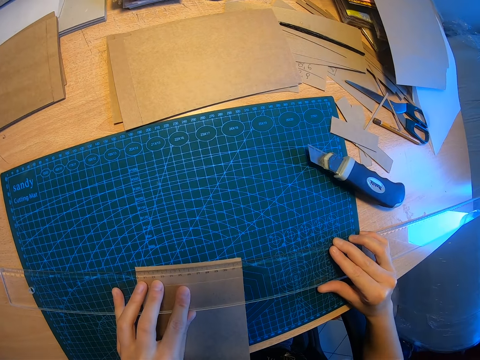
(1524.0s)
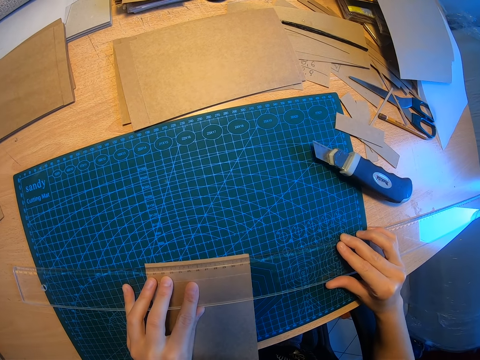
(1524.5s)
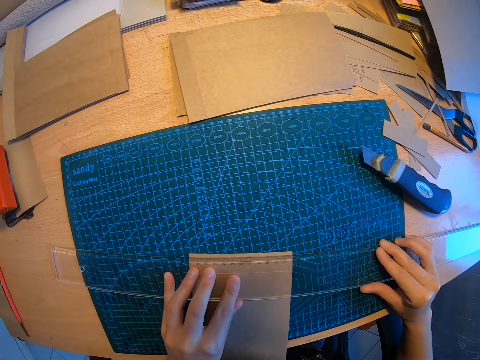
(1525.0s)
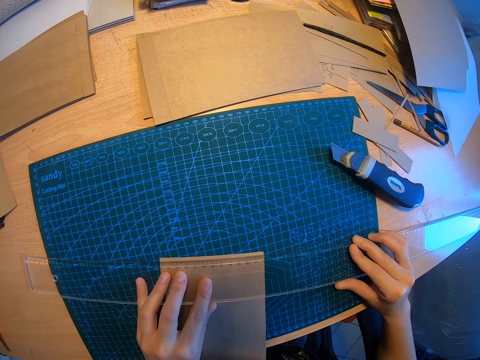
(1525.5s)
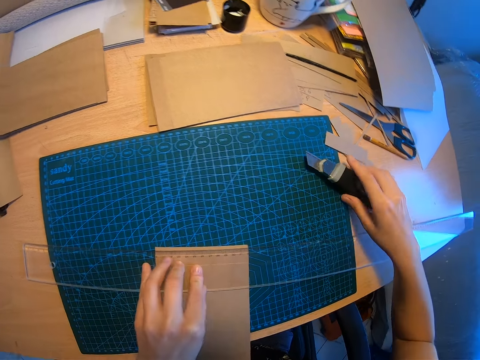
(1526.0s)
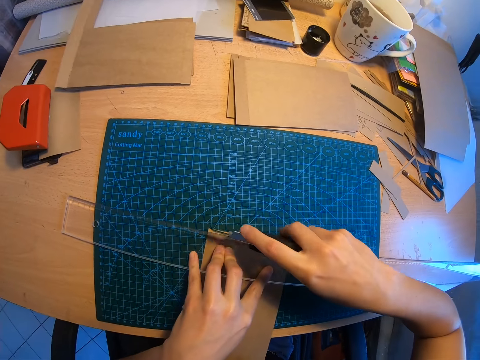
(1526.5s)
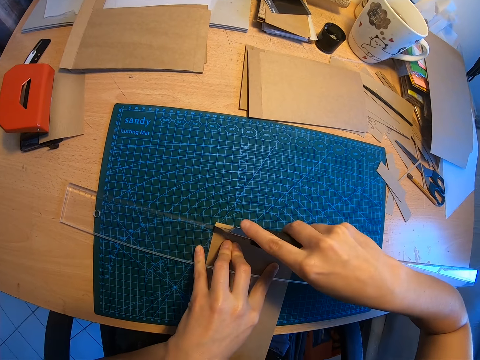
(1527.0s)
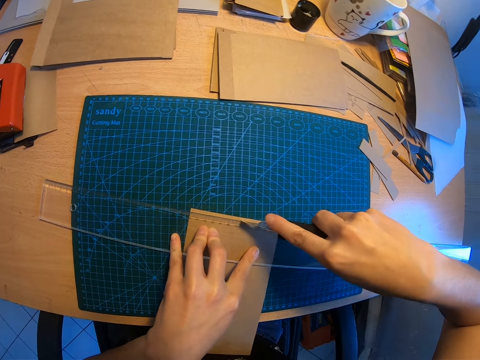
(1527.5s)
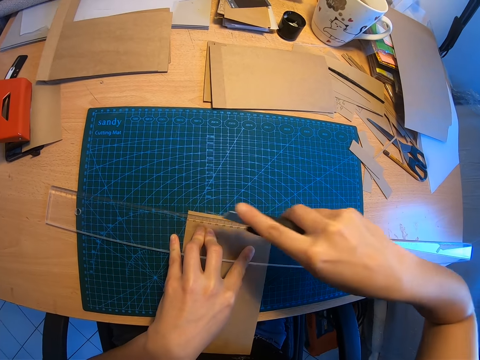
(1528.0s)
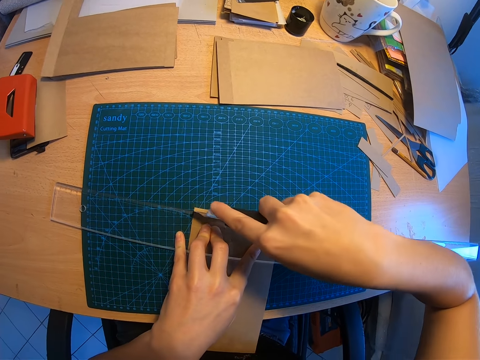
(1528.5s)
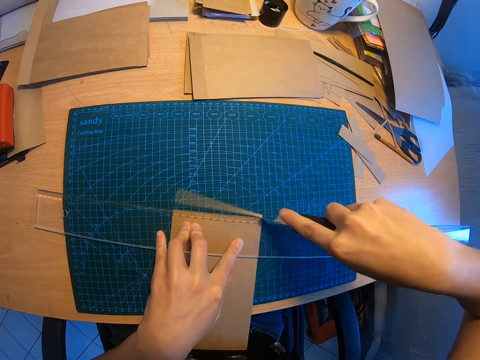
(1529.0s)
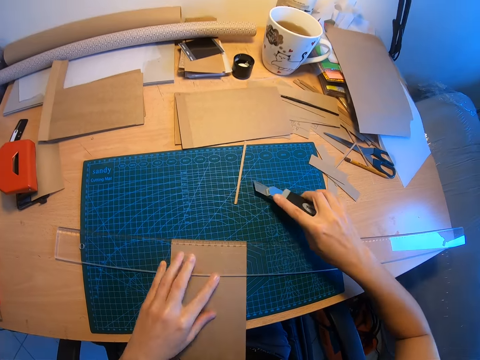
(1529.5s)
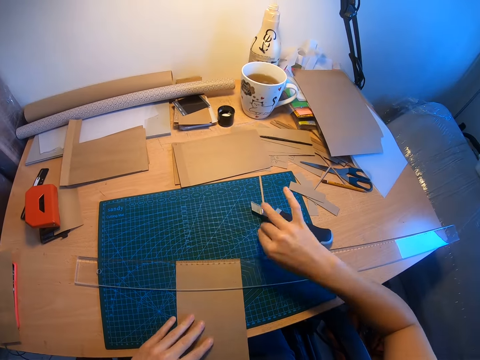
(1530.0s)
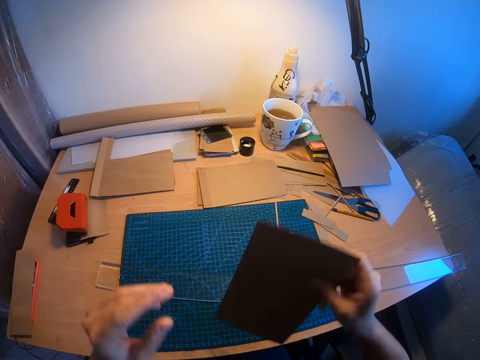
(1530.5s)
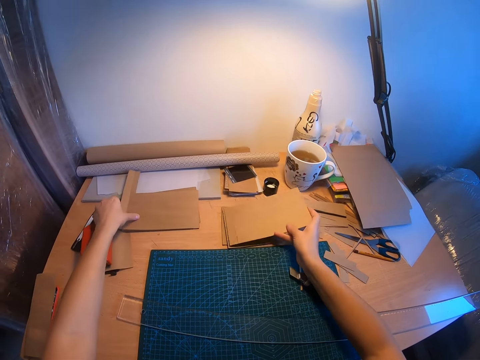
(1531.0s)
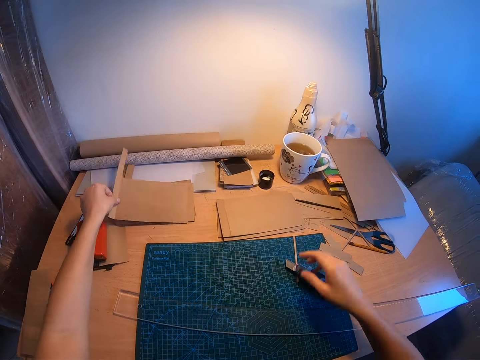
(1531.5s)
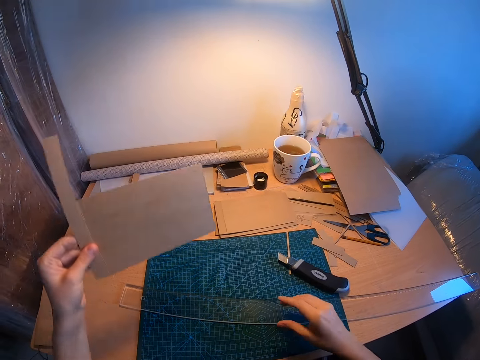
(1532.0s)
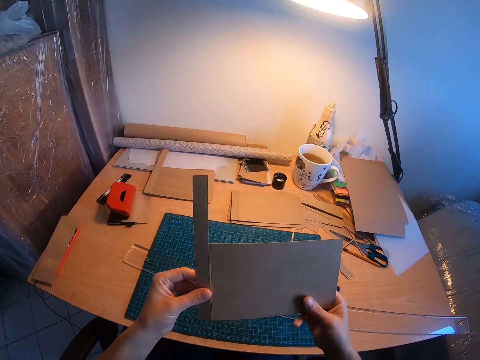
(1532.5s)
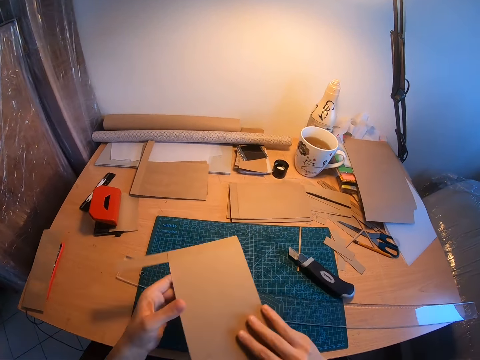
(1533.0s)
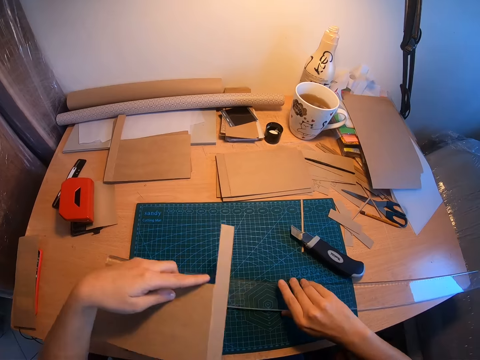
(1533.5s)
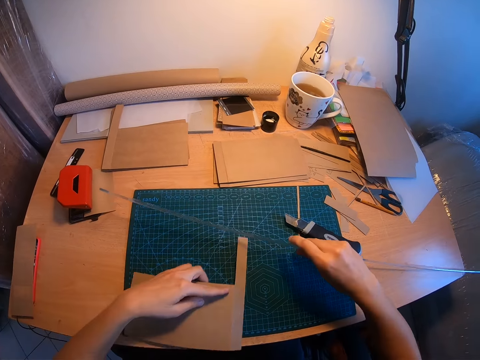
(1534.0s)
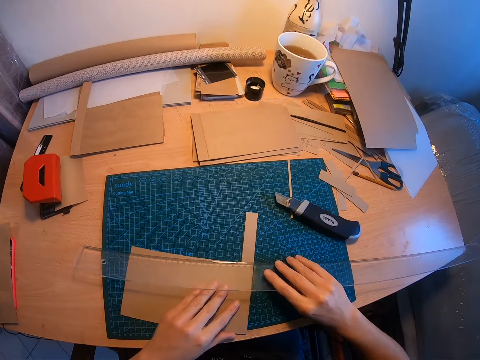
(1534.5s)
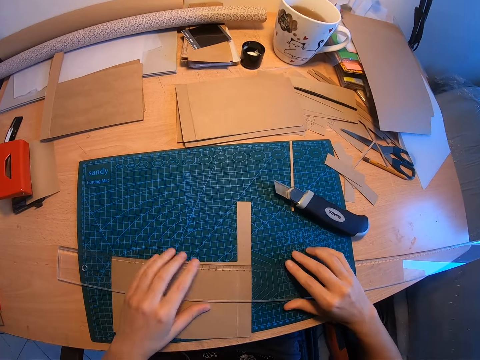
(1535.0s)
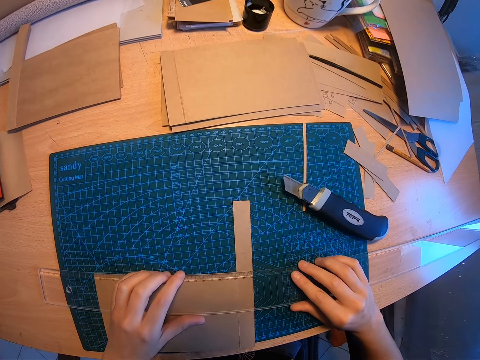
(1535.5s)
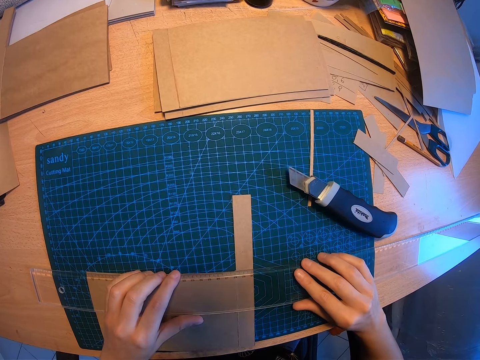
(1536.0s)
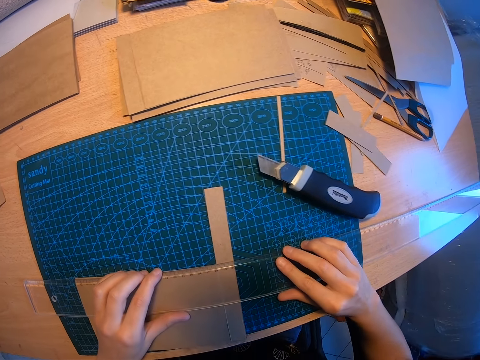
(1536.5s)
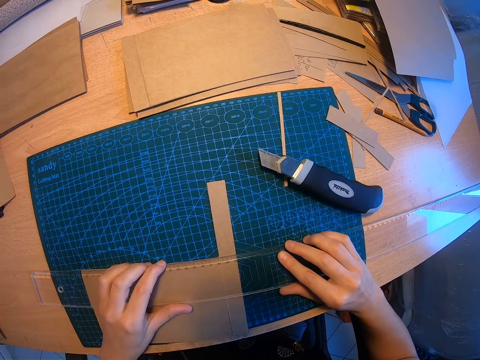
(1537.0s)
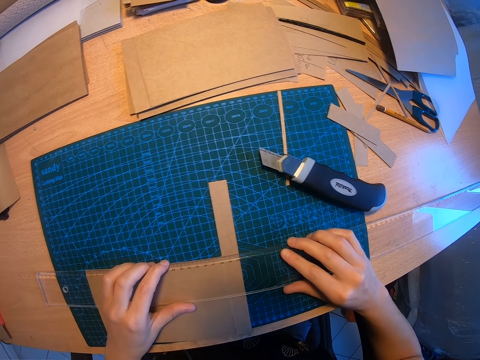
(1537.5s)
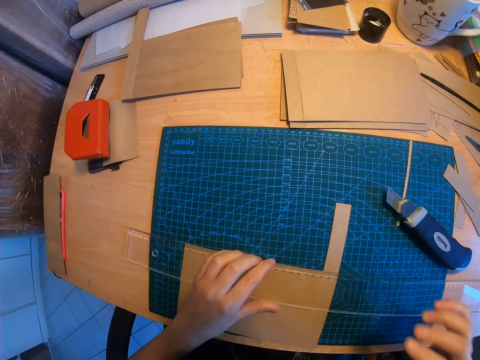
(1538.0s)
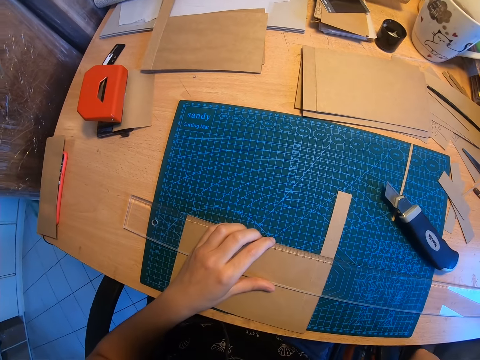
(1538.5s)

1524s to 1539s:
The camera wearer picks up the paper cutter knife with her right hand. She cuts the brown paper or manilla paper with the paper cutter knife. She drops the paper cutter knife on the table. She moves the cut paper away with her right hand. She picks up the brown paper. She drops the brown paper on another part of the table, on top of the other manilla papers. She picks up another brown paper with her left hand. She turns the brown paper. She raises the long ruler with her right hand. She drops the brown paper on the mat on the table with her left hand. She measures the manilla paper. She positions the long ruler with both hands.

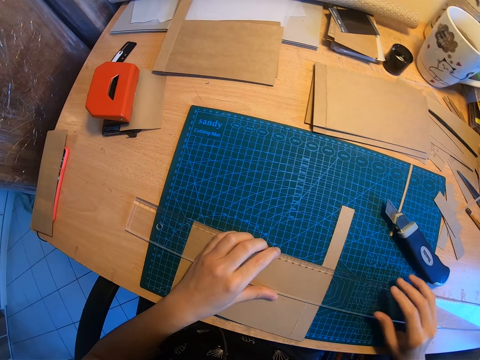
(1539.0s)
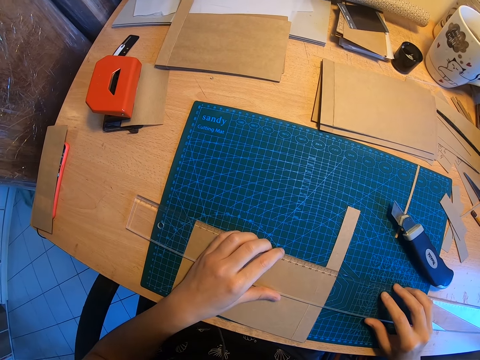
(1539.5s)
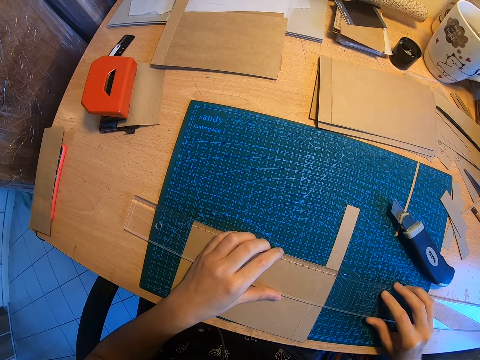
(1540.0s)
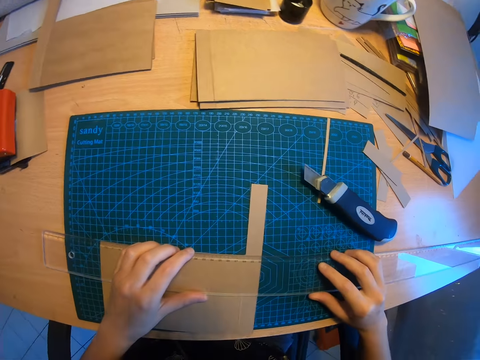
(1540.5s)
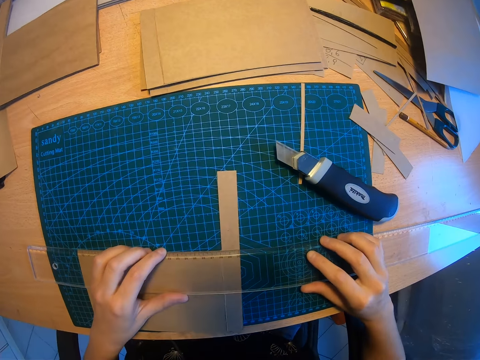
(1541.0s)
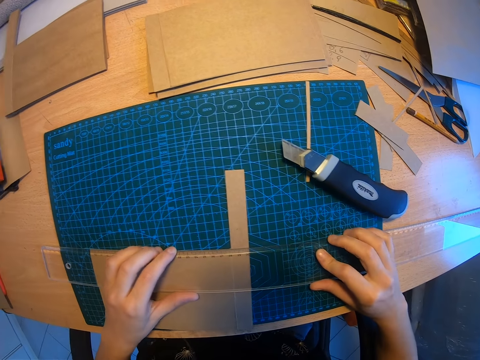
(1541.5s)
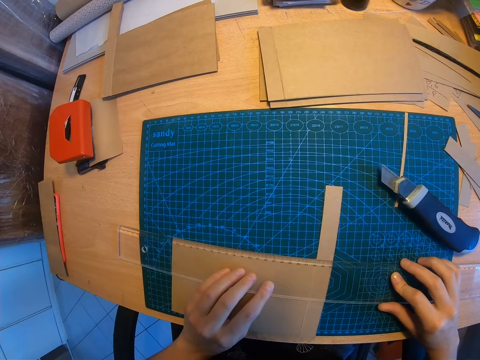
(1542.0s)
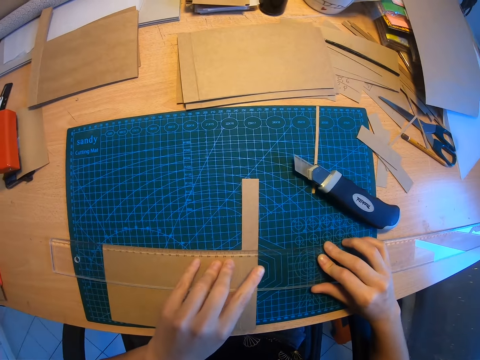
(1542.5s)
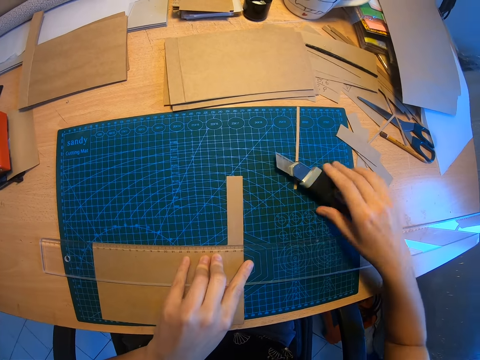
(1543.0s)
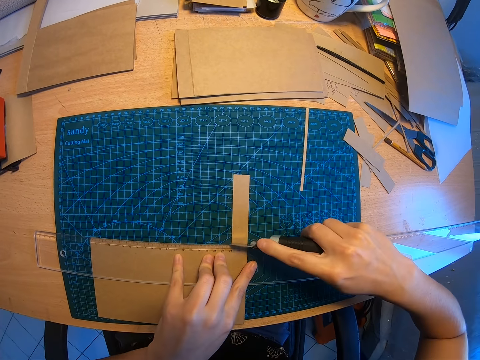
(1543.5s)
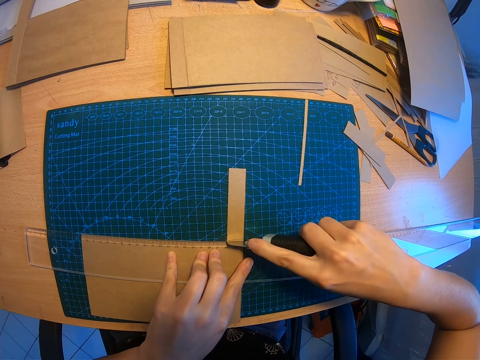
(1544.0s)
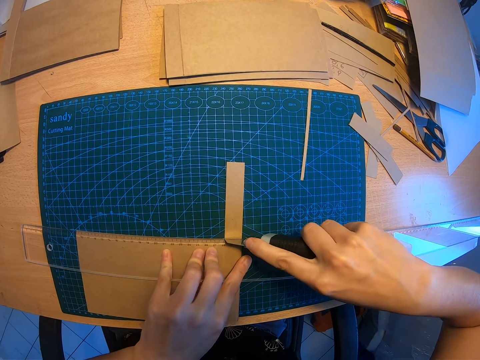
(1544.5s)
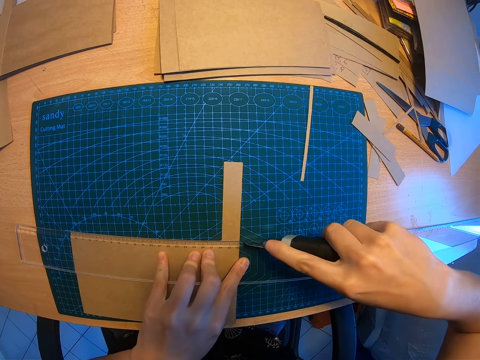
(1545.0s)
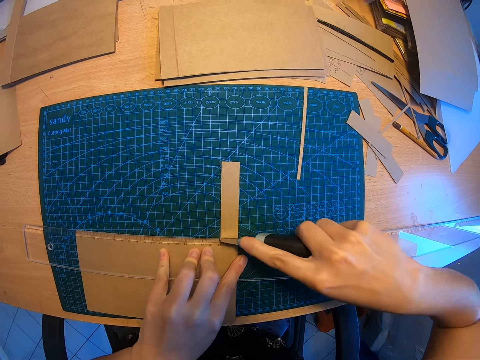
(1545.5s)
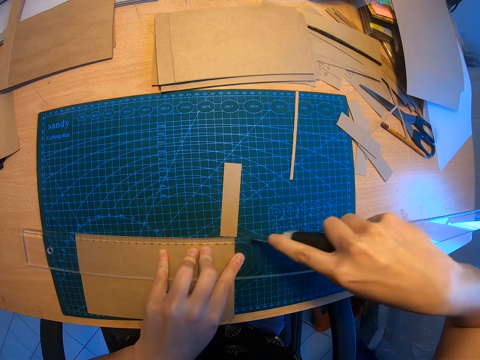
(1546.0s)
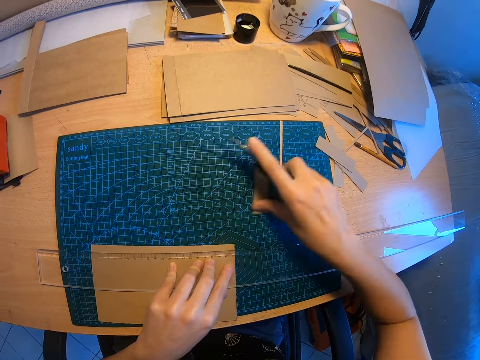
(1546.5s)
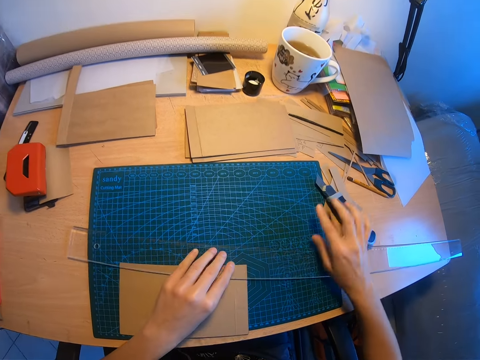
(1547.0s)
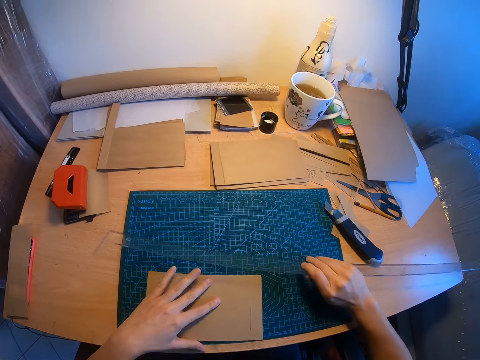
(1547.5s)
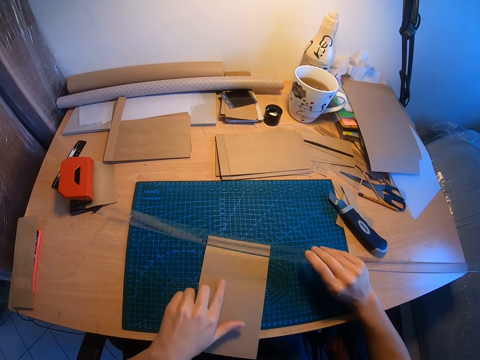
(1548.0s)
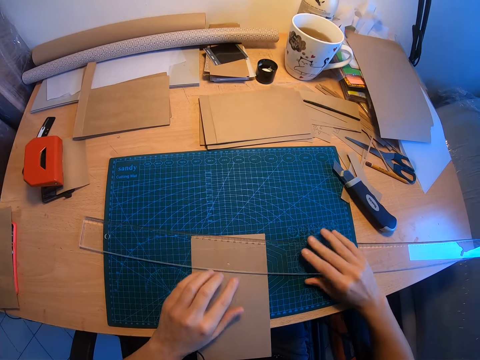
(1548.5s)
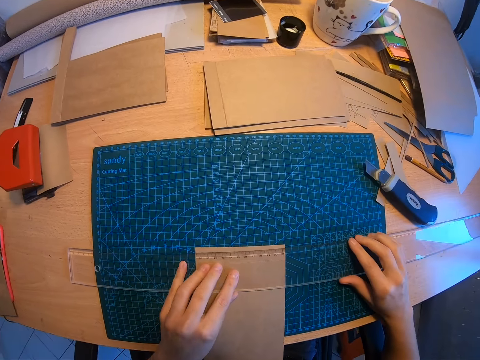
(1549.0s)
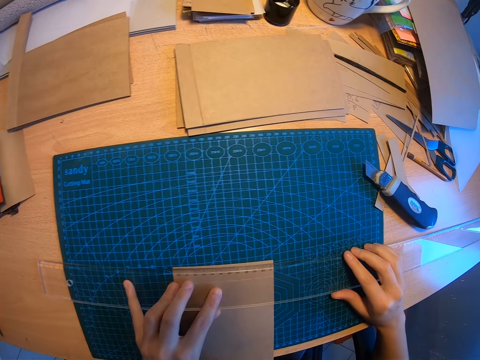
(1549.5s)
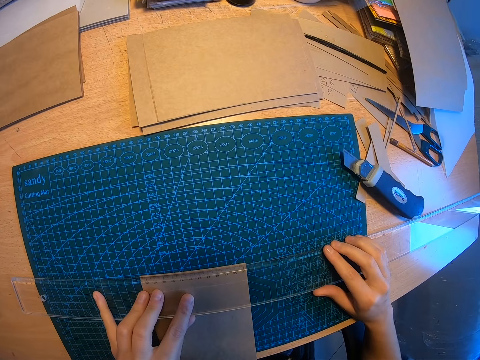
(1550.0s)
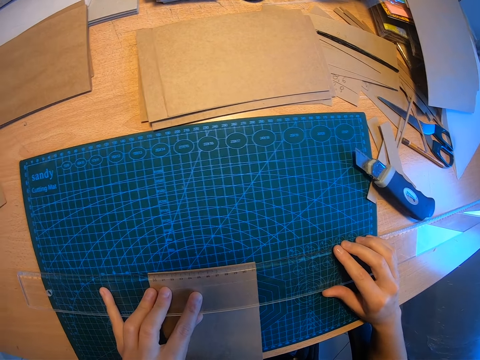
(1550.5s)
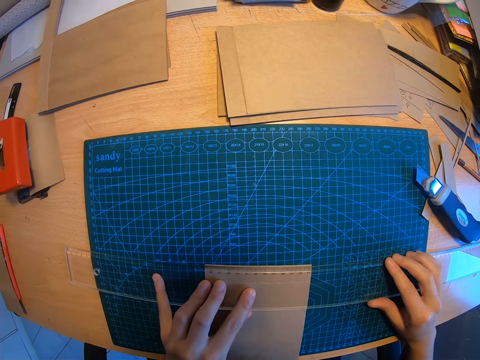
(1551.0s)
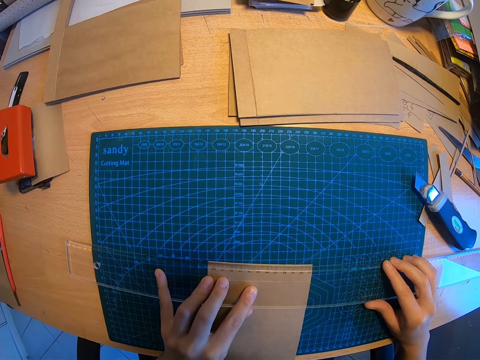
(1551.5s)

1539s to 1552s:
The camera wearer picks up the paper cutter knife with her right hand. She cuts the brown paper or manilla paper with the paper cutter knife. She moves the cut paper away with her right hand. She drops the paper cutter knife on the table. She raises the long ruler with her right hand. She turns the brown paper. She measures the manilla paper. She positions the long ruler with both hands.
